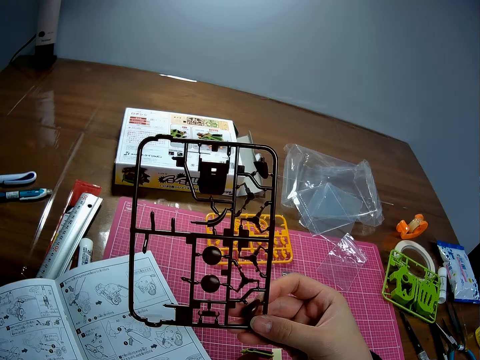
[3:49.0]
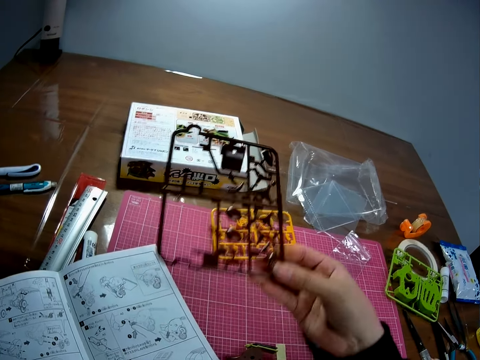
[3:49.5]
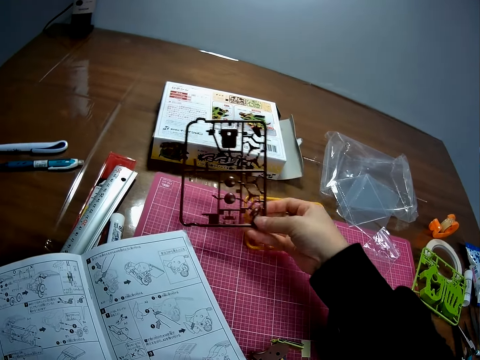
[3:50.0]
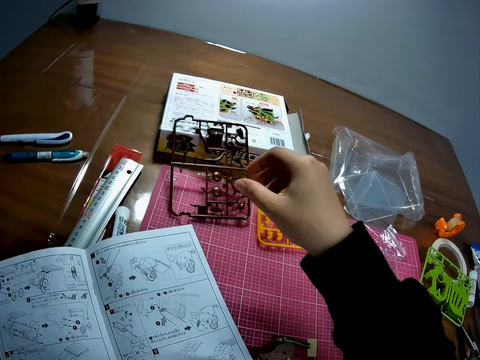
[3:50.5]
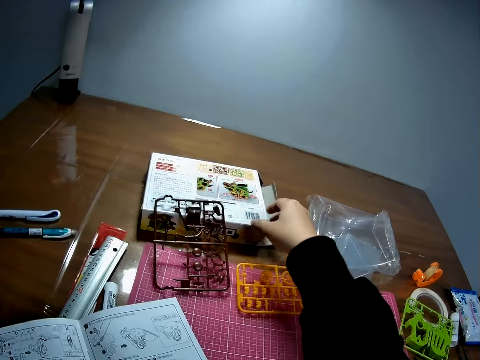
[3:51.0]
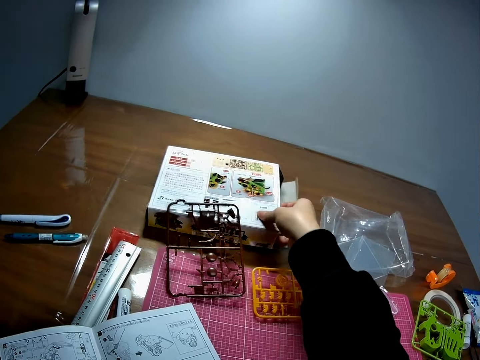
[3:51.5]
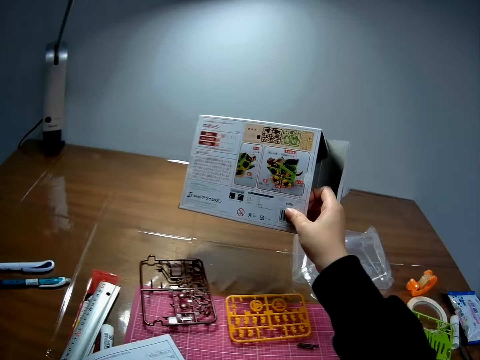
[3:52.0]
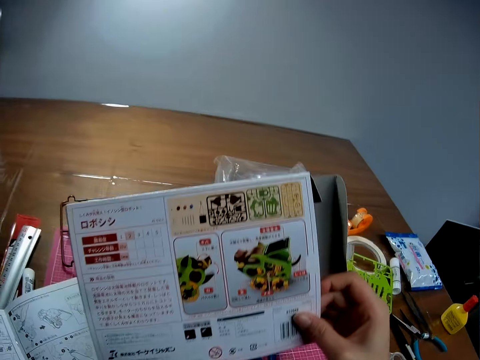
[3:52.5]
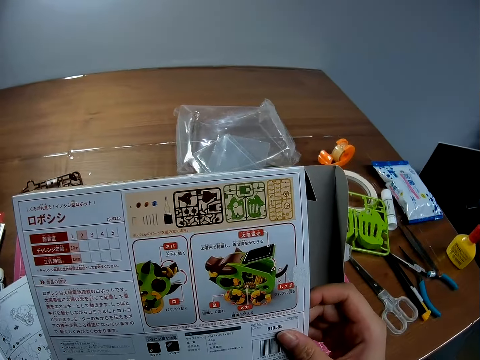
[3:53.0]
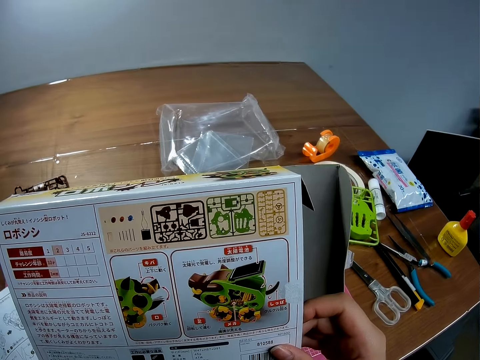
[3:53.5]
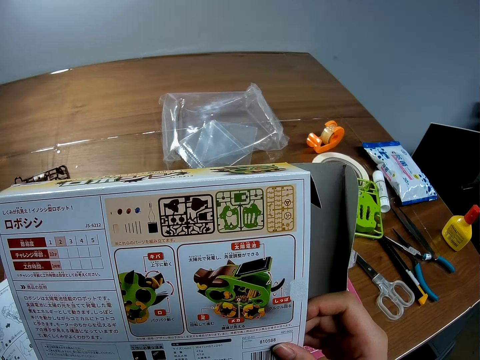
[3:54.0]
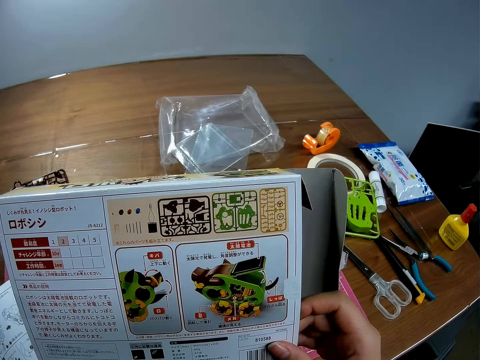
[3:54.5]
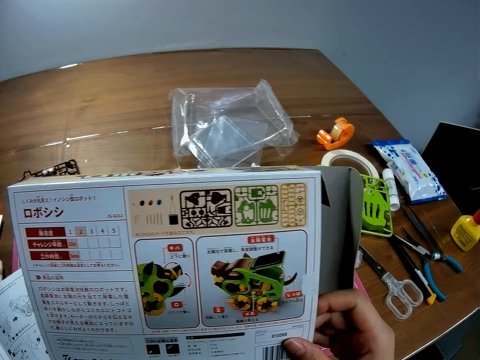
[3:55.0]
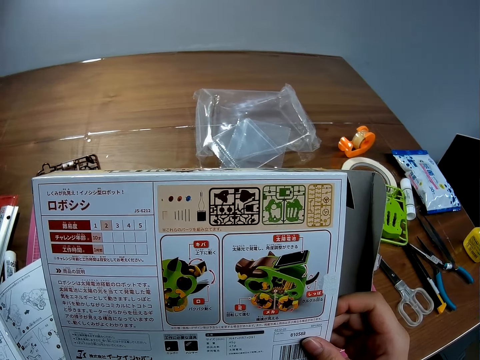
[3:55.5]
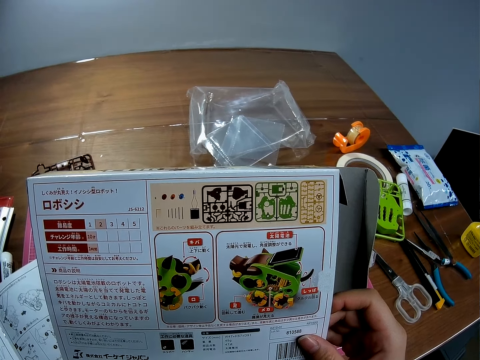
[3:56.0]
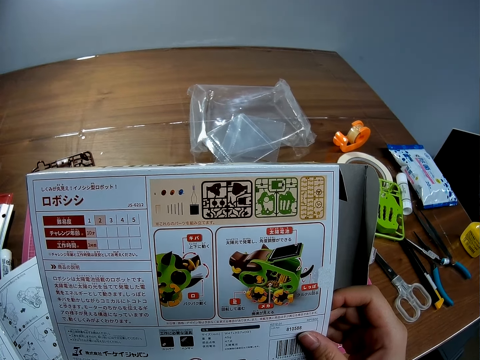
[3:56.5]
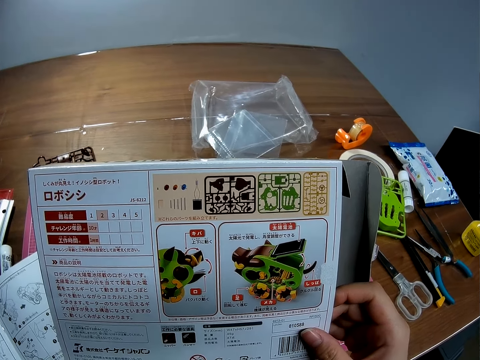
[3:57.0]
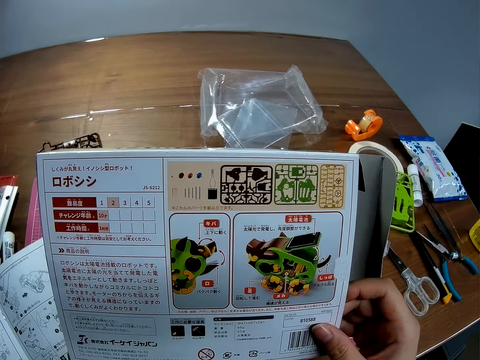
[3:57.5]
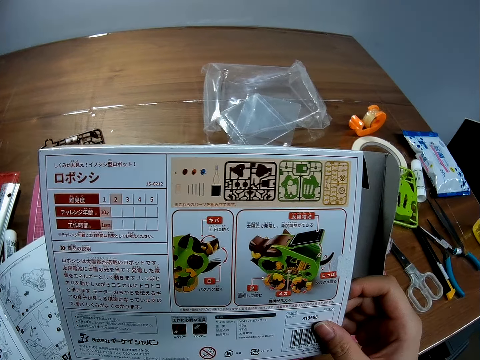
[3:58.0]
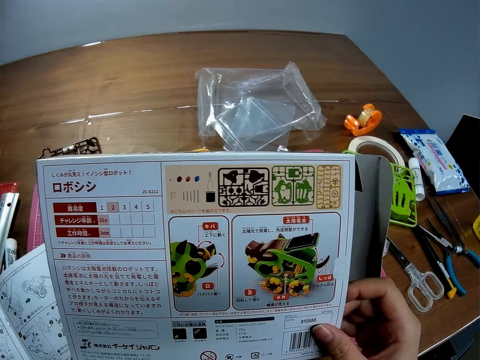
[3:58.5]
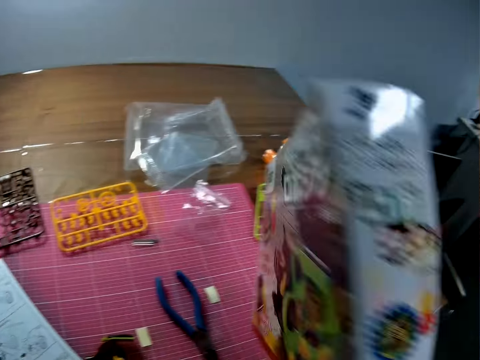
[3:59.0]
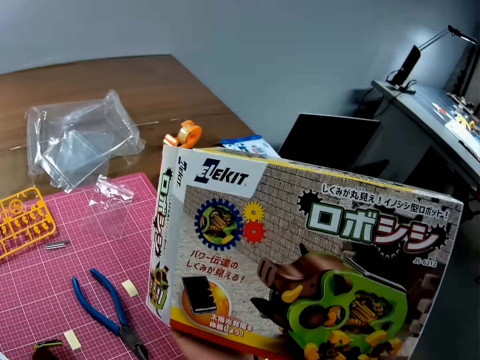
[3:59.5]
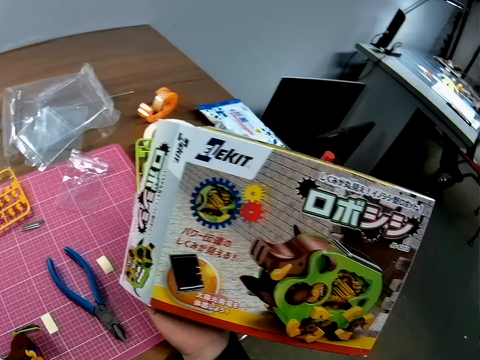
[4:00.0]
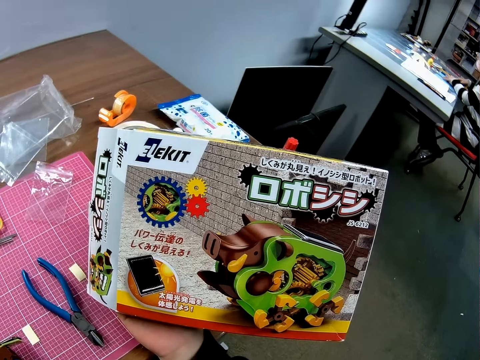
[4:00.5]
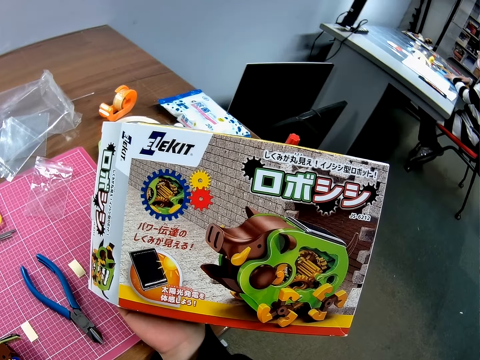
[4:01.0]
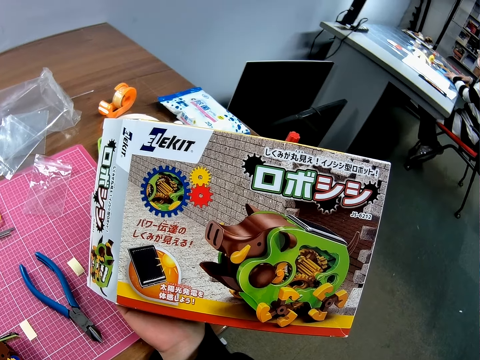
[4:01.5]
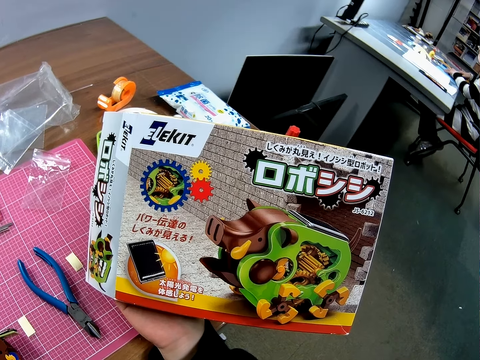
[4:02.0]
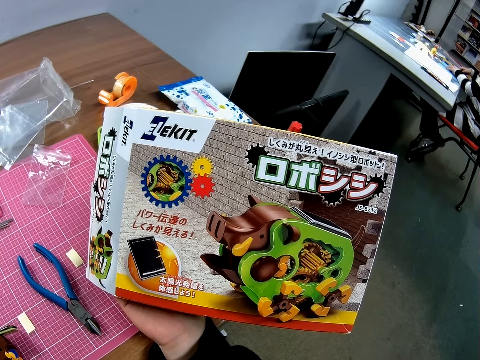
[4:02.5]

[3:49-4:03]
The camera wearer looks at the arm micron. She drops the yellow piece or arm micron on the table with her right hand. She picks up a carton or box behind the plastic sheets. She looks at the carton in her right hand. She reads the box manual. She turns the carton to the other side.

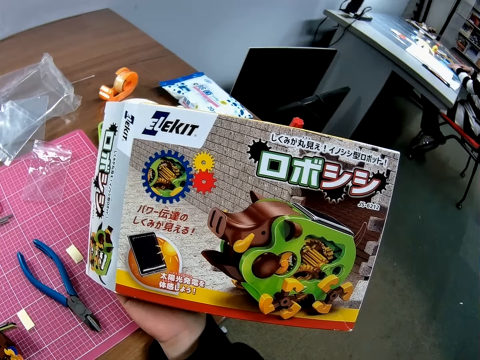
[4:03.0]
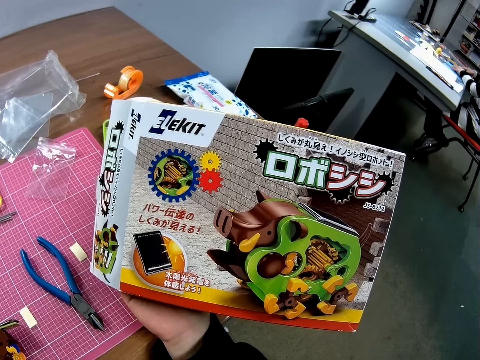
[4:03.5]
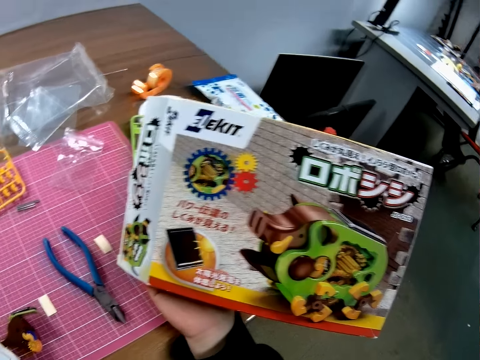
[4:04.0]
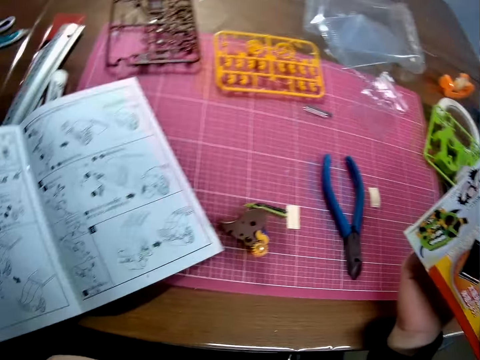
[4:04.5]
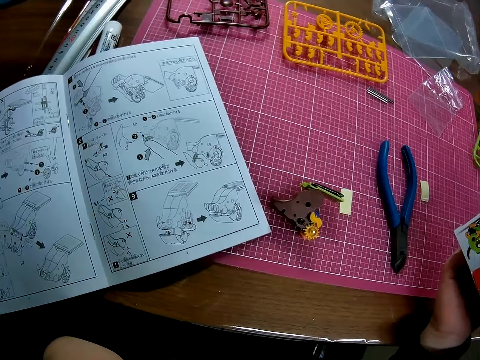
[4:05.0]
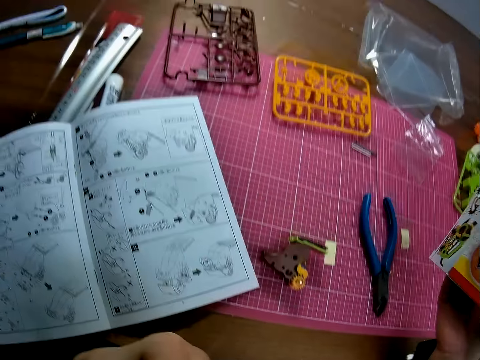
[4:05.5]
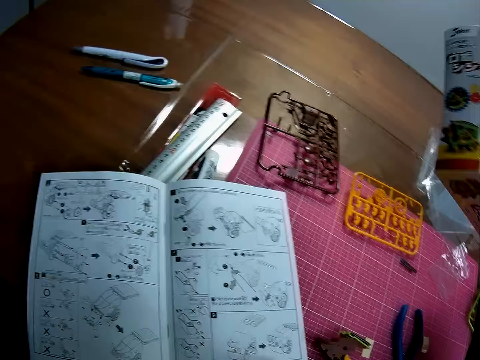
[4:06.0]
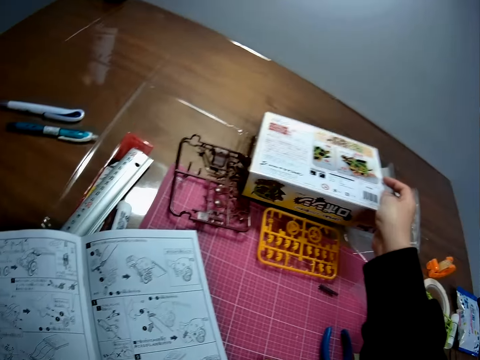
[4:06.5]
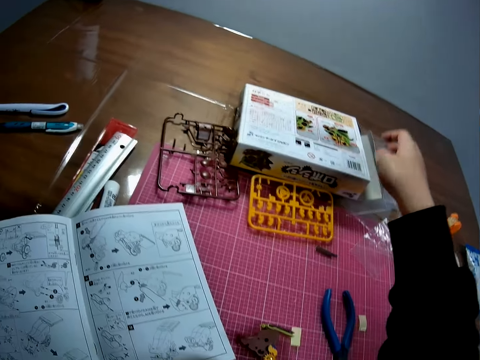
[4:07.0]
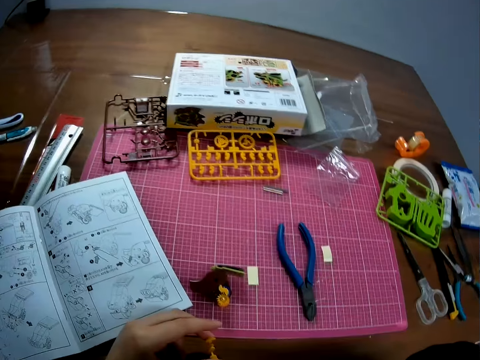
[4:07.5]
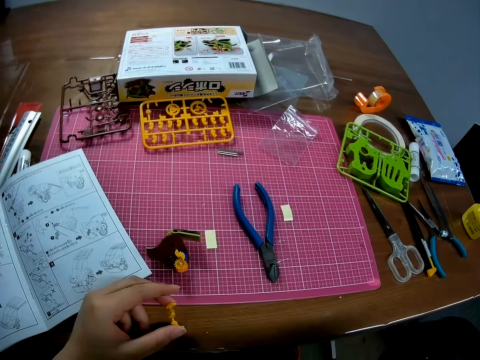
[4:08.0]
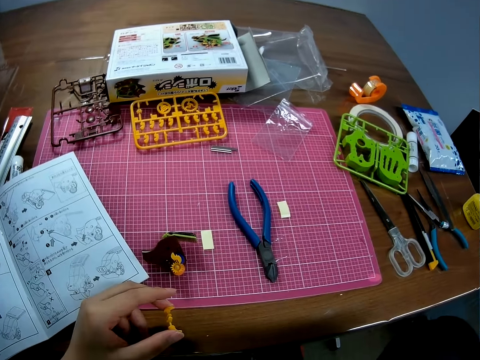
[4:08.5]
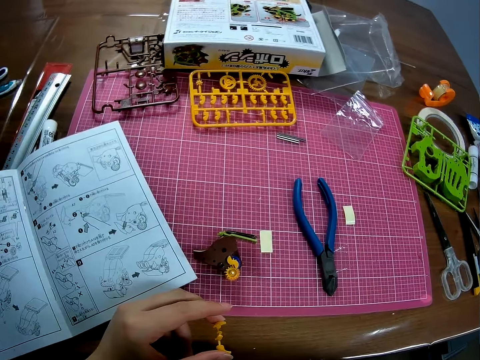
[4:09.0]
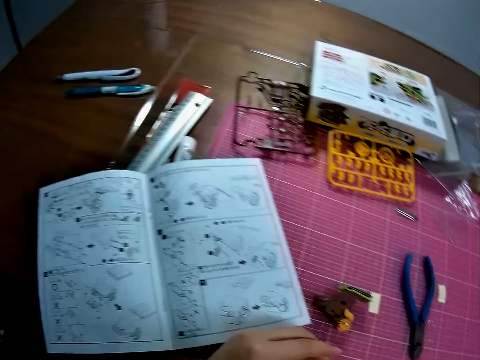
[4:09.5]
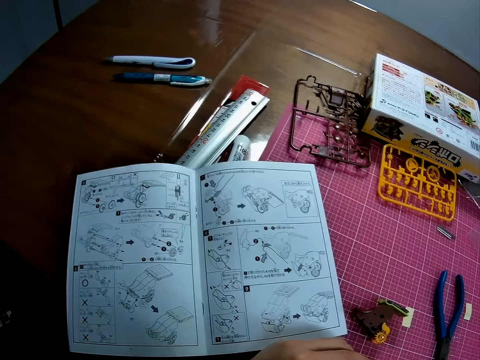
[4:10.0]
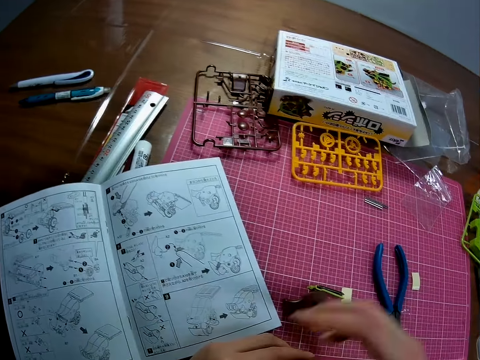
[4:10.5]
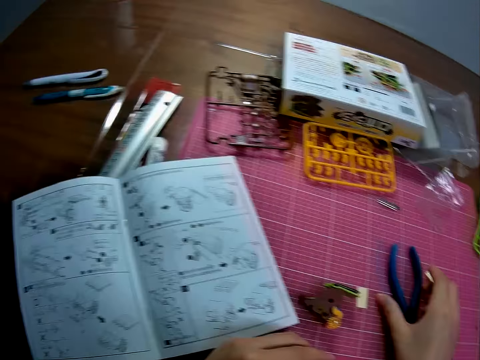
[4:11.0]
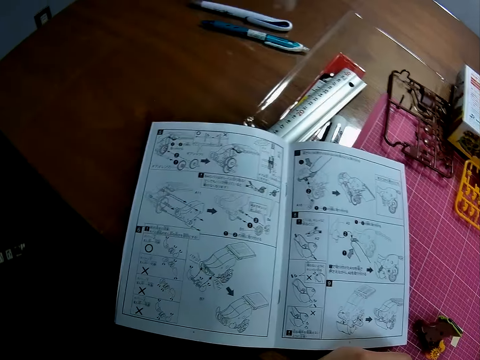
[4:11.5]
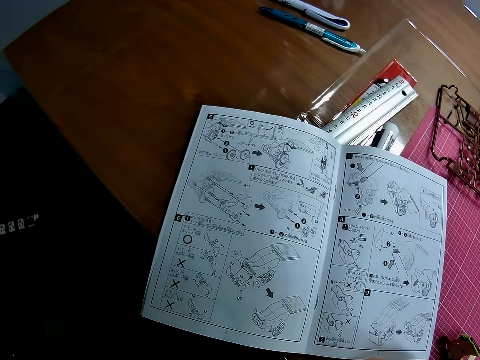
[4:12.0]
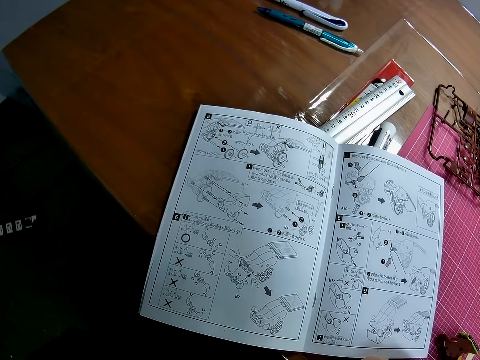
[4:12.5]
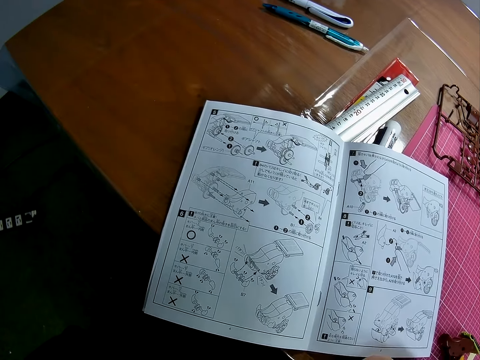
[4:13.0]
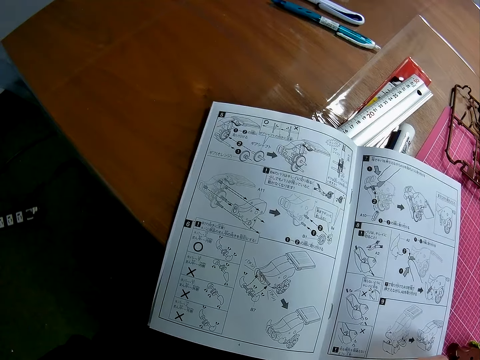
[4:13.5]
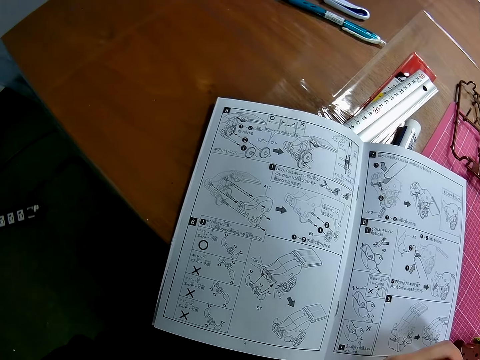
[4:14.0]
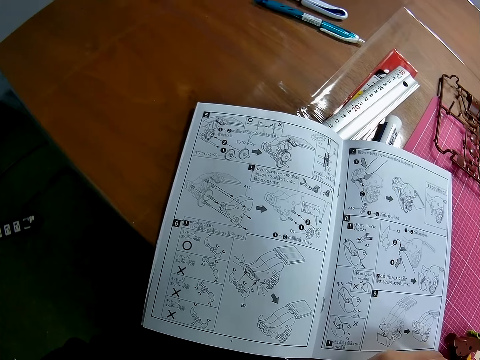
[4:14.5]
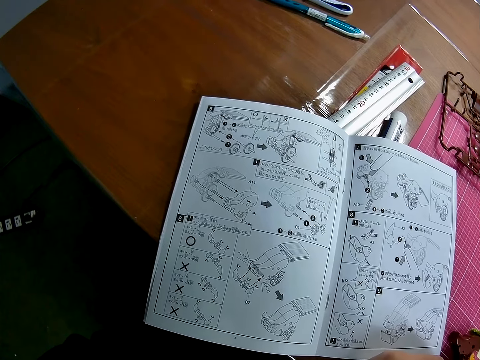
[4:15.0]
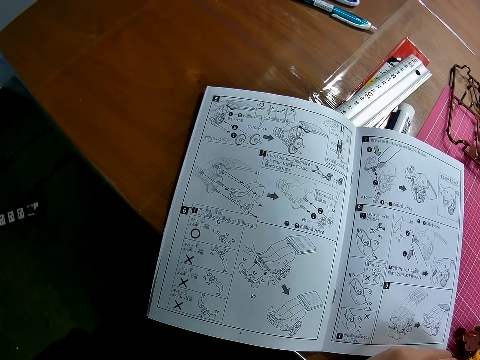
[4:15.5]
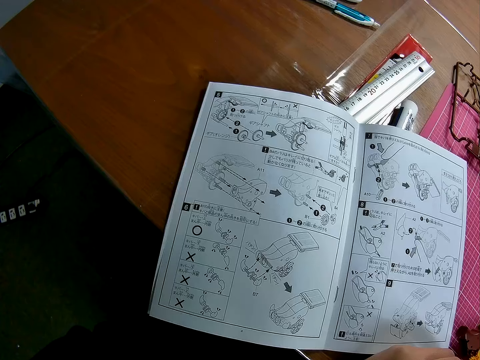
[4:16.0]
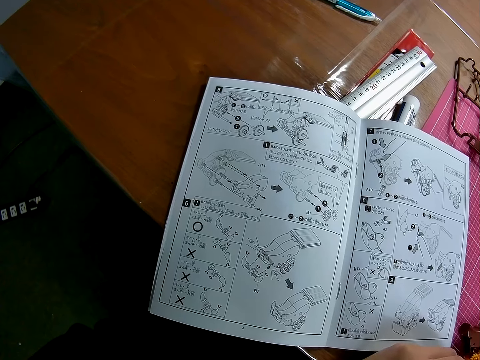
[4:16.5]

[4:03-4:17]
The camera wearer turns to the book on the table. She reads the manual. She drops the carton on the table with her right hand. She turns to the book on the table and reads the manual. She picks up the pliers from the table with her right hand. She turns to the book on the table and reads the manual.
